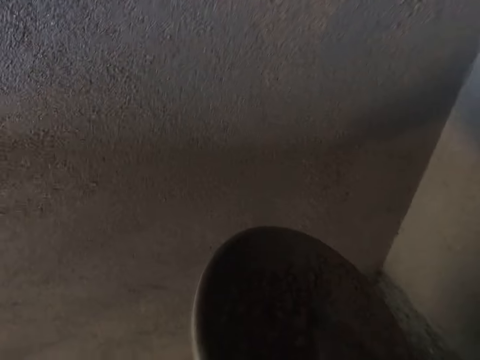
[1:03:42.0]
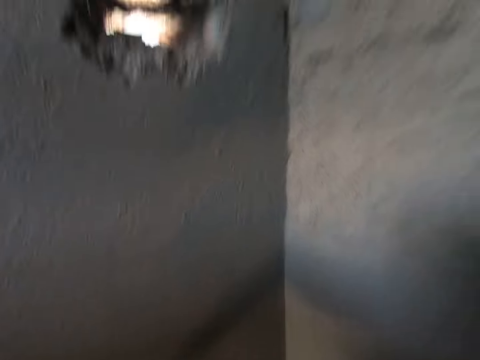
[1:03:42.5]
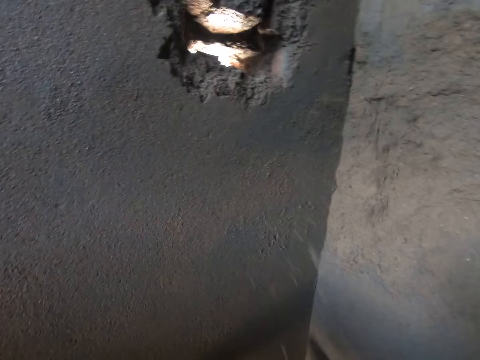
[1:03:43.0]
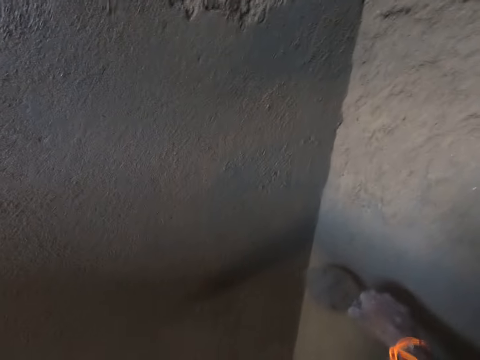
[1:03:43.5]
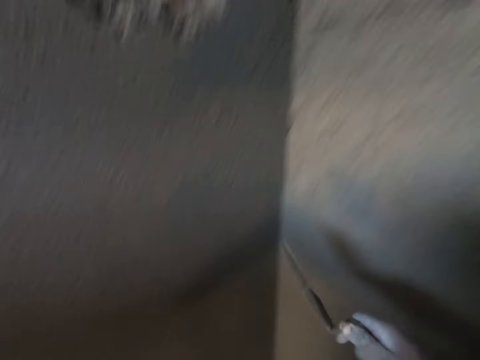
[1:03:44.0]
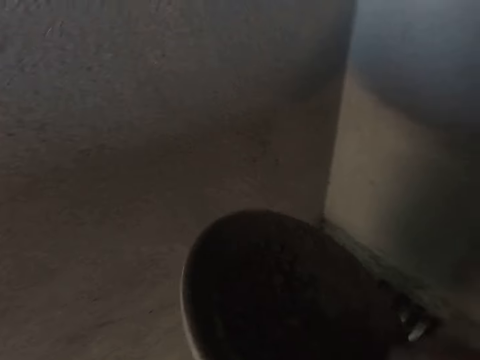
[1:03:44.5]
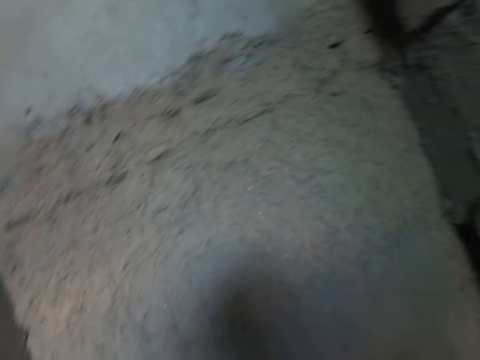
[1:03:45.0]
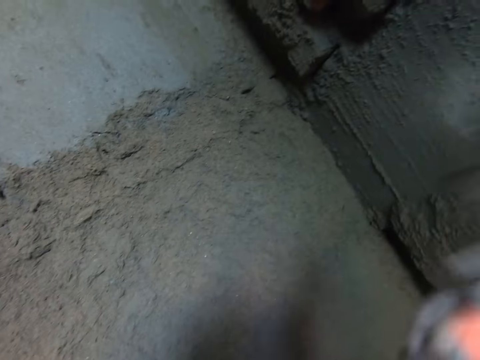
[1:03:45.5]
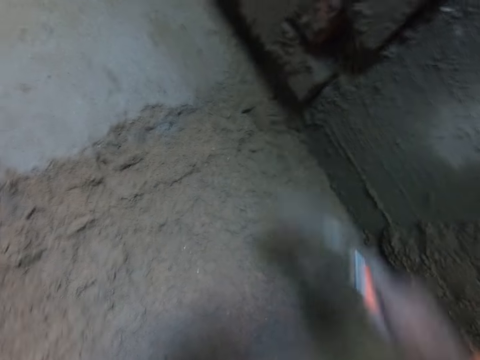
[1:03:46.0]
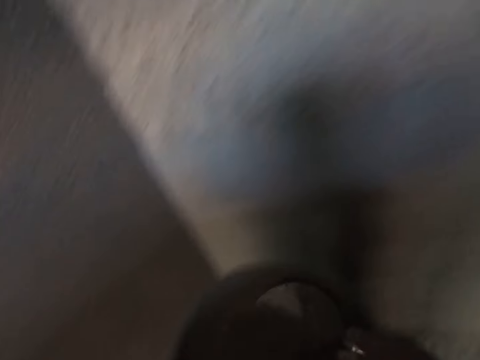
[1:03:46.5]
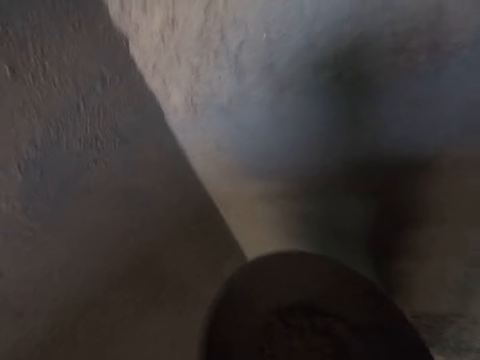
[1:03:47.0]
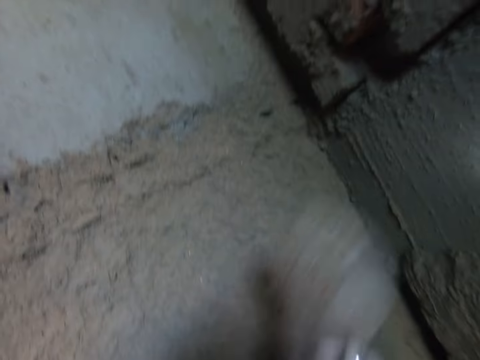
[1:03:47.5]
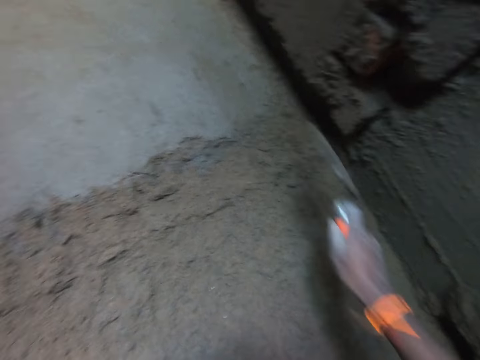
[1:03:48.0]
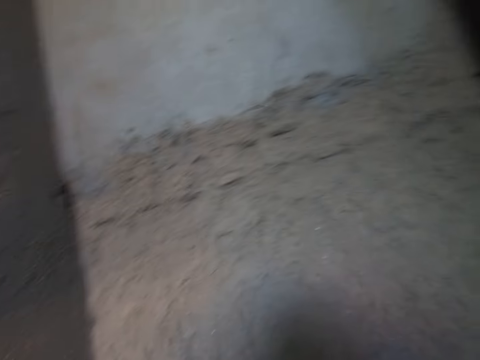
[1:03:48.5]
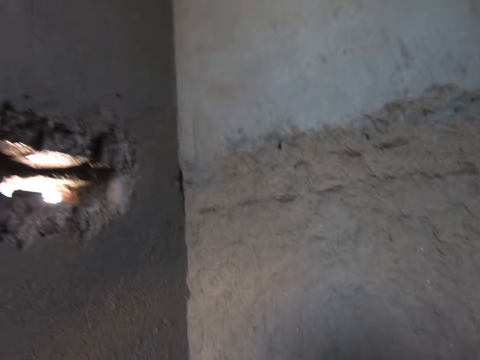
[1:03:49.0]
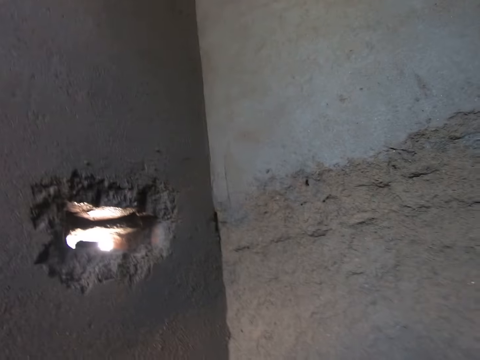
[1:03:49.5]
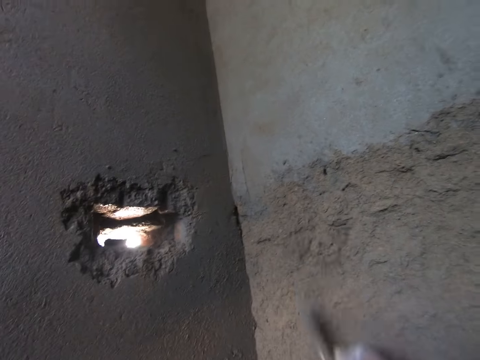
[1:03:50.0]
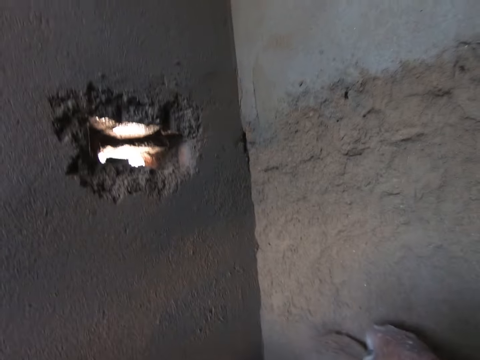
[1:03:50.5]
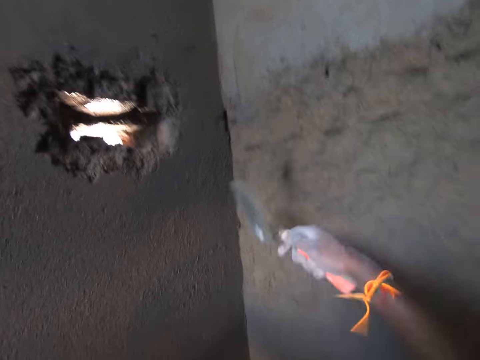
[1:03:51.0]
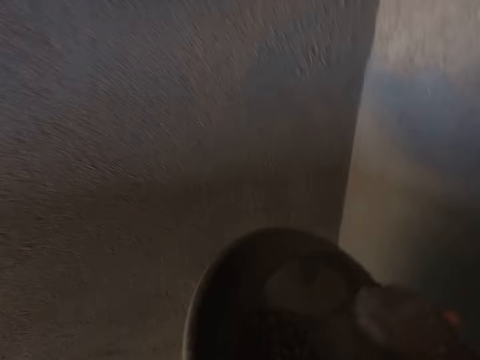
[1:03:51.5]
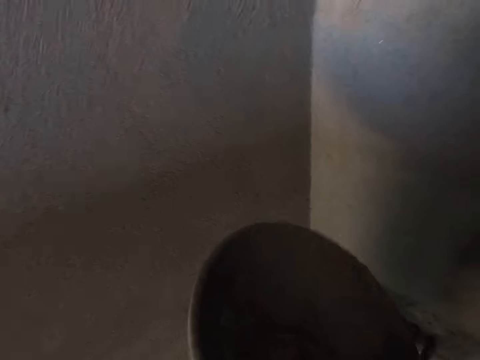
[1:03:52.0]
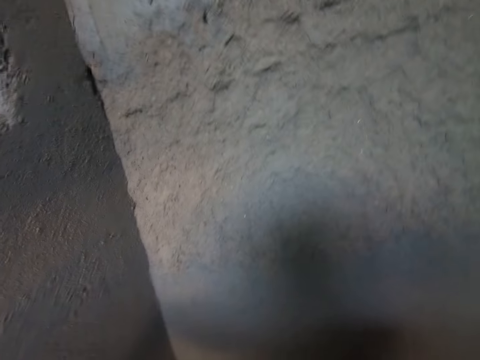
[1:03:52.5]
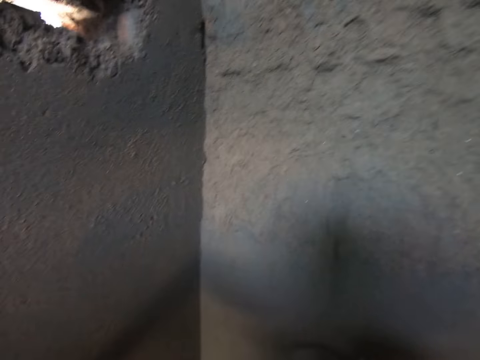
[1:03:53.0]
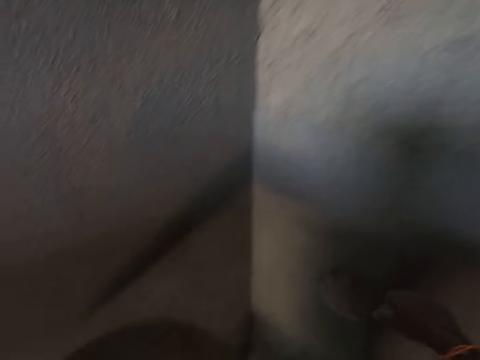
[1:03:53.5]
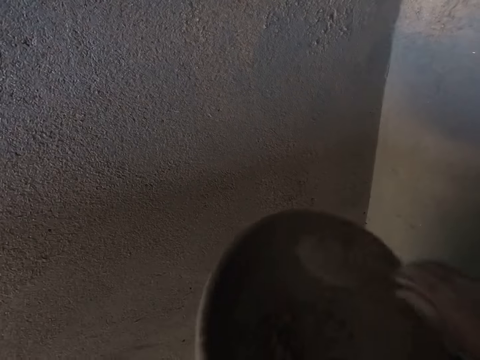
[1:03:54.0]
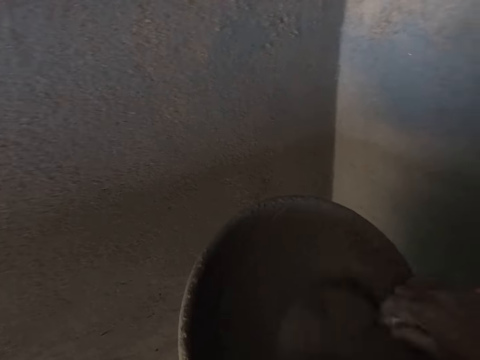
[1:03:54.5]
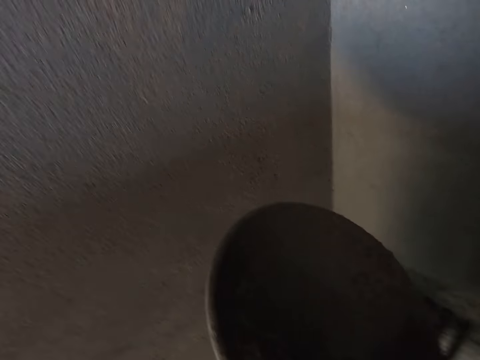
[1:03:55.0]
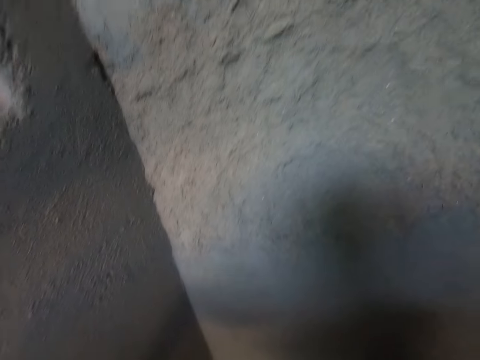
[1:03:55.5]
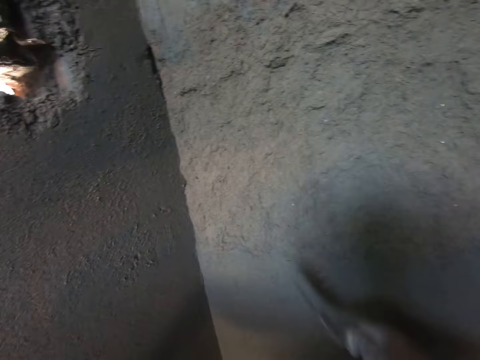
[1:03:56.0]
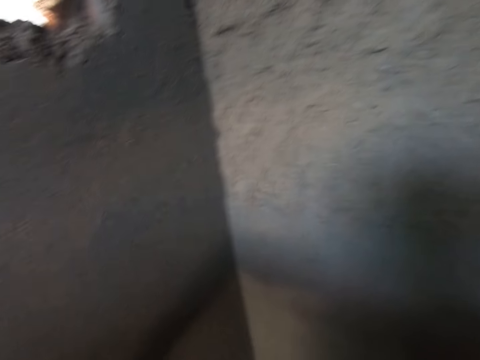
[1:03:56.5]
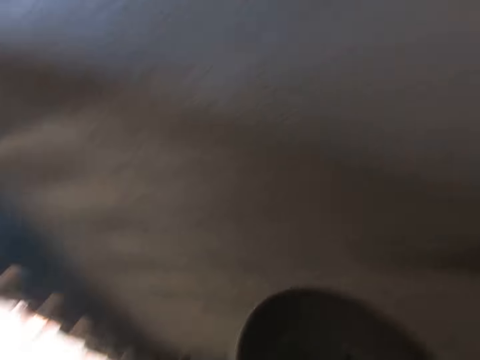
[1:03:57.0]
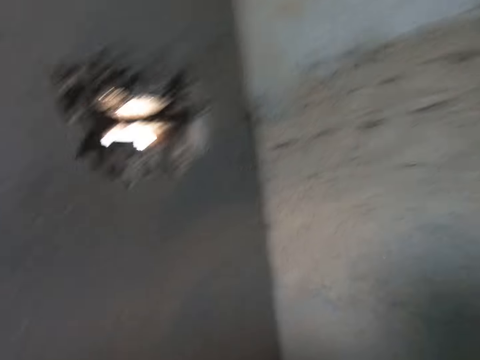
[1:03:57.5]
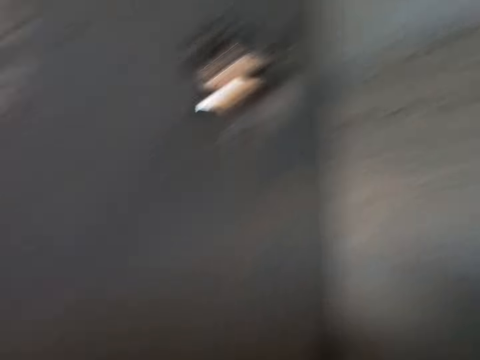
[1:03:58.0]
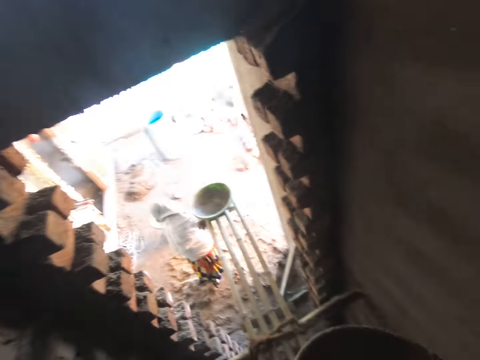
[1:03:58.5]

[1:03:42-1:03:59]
The camera wearer takes sand mixture from the head pan on a table with the trowel in his right hand. He pours the sand mixture from the trowel in his right hand on the wall. He takes the sand mixture from the head pan on the table with the trowel in his right hand. He pours the sand mixture from the trowel in his right hand on the wall. He takes the sand mixture from the head pan on the table with the trowel in his right hand. He pours the sand mixture from the trowel in his right hand on the wall. He takes the sand mixture from the head pan on the table with the trowel in his right hand. He pours the sand mixture from the trowel in his right hand on the wall. He takes the sand mixture from the head pan on the table with the trowel in his right hand. He pours the sand mixture from the trowel in his right hand on the wall. He takes the sand mixture from the head pan on the table with the trowel in his right hand. He pours the sand mixture from the trowel in his right hand on the wall. He turns around.

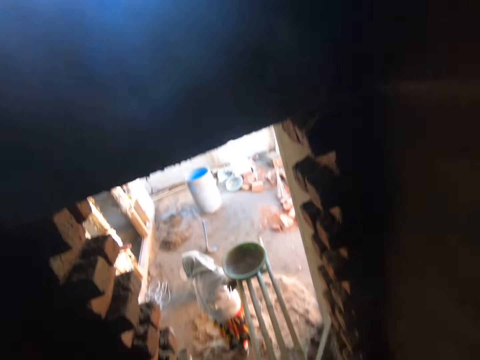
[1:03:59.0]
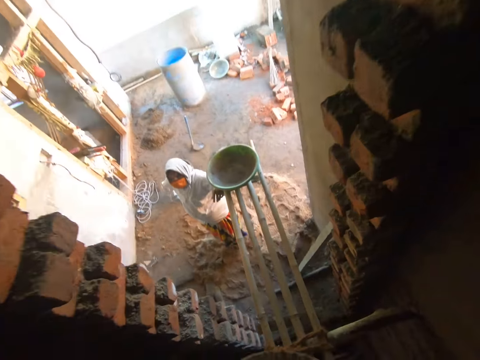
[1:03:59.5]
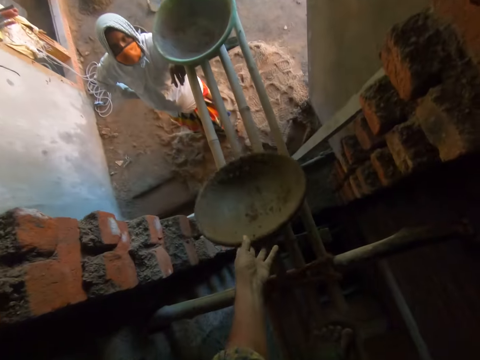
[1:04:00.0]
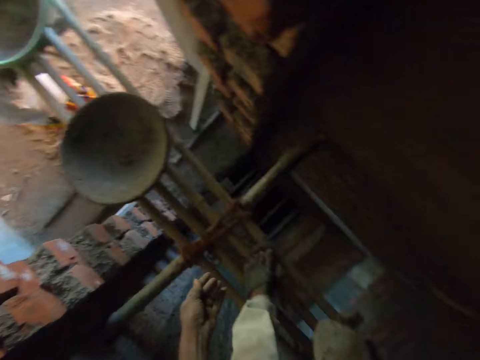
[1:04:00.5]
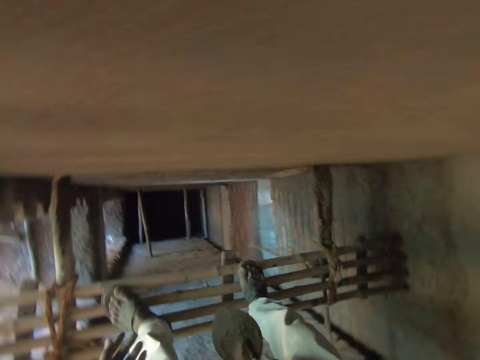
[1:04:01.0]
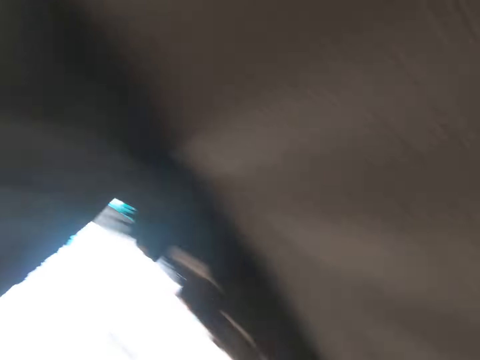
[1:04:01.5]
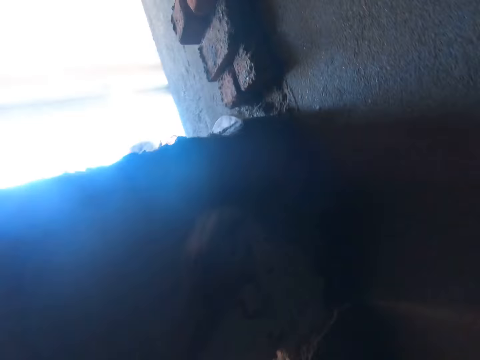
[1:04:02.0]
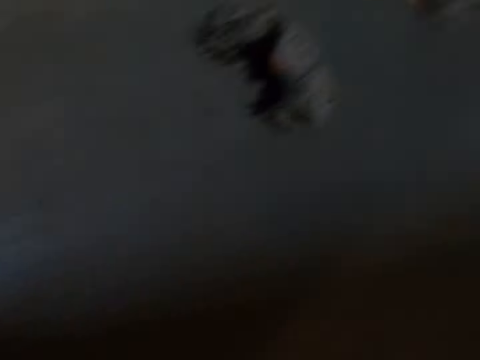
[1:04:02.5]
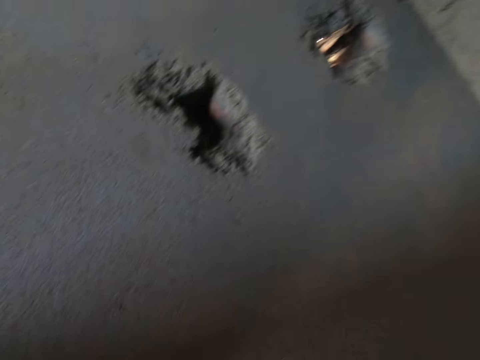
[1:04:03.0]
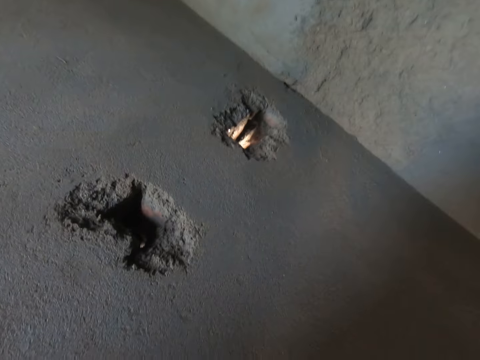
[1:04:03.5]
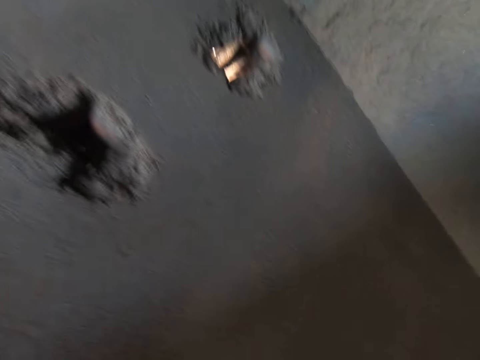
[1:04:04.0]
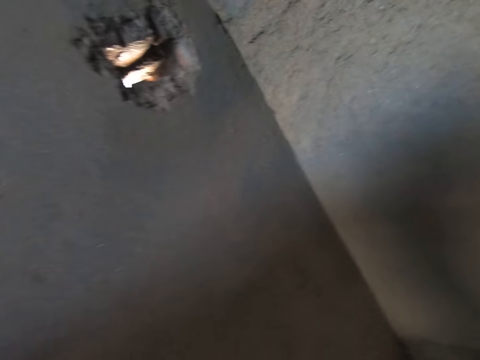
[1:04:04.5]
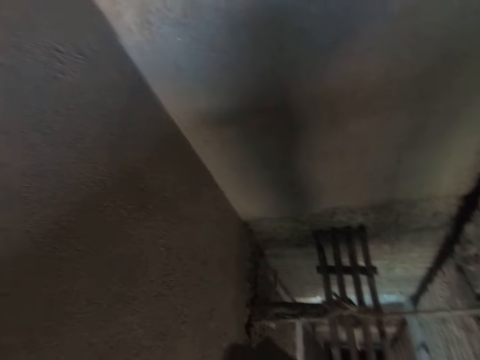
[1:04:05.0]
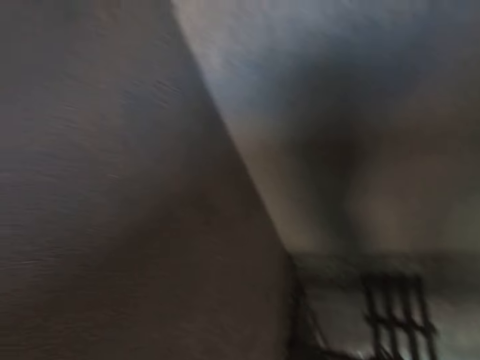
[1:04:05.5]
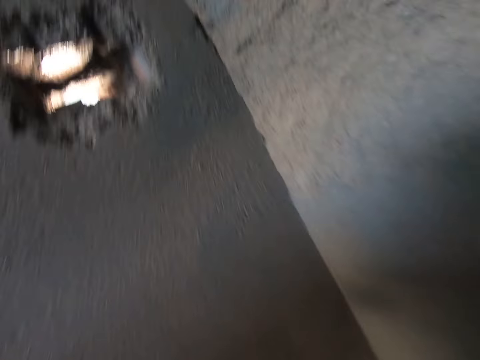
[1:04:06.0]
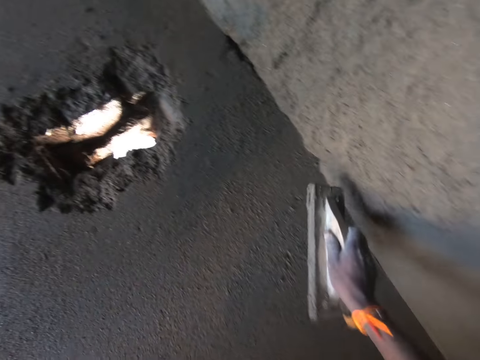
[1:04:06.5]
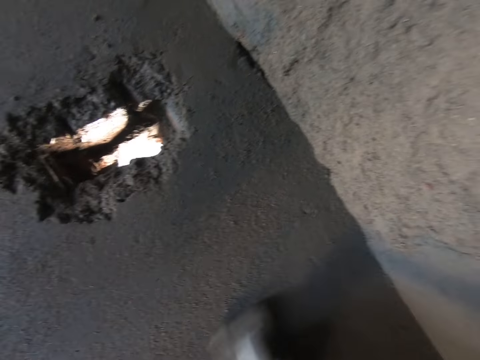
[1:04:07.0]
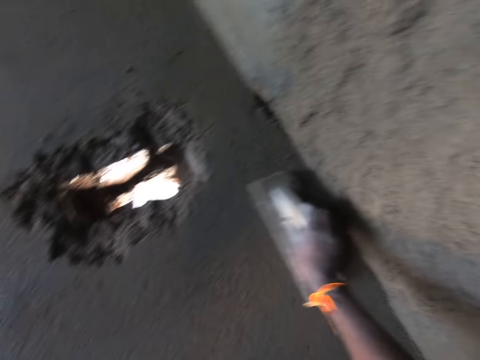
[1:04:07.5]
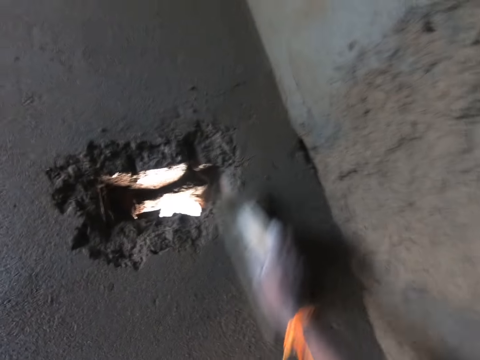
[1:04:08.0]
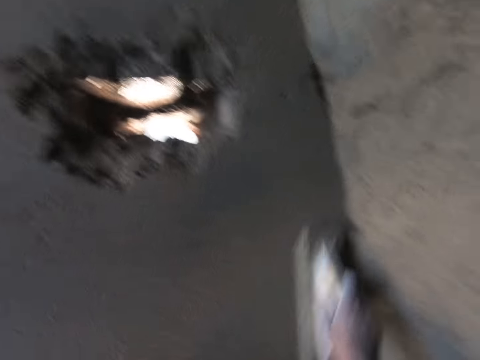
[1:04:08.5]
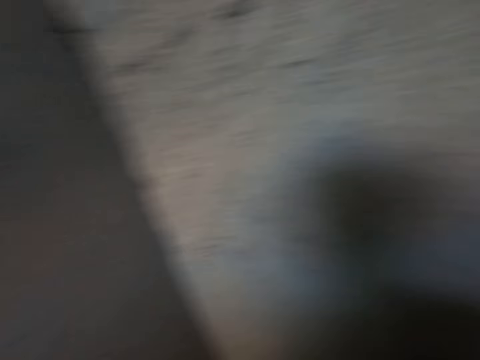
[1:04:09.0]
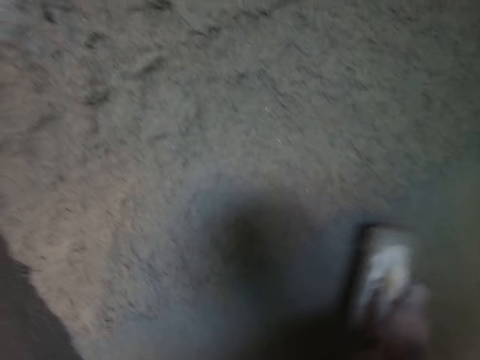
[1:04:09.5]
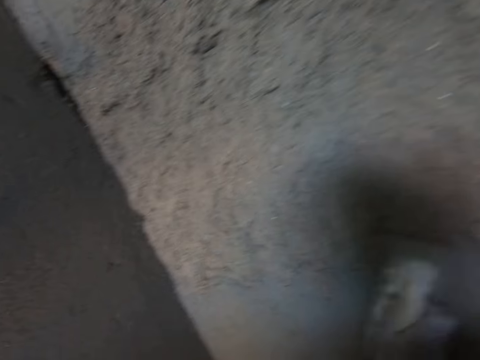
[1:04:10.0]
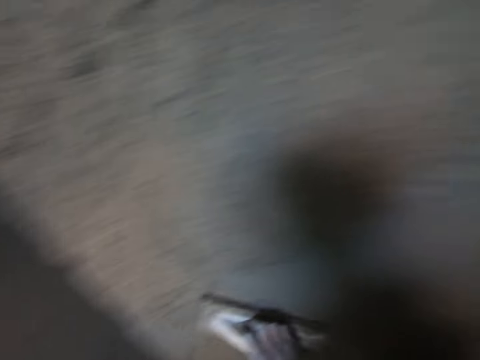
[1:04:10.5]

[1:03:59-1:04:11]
The camera wearer drops the head pan on the bamboo stand with his left hand. He looks around. He picks a floater from a window opening in the building with his left hand. He smoothens the wall with the floater in his right hand.
